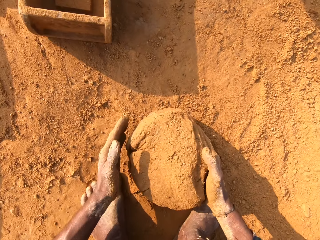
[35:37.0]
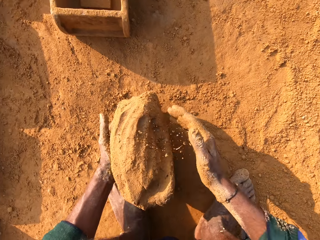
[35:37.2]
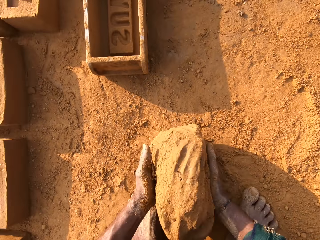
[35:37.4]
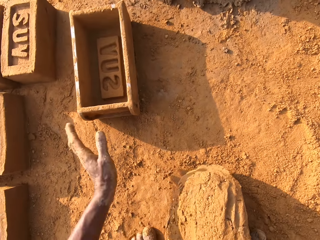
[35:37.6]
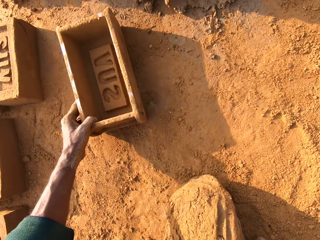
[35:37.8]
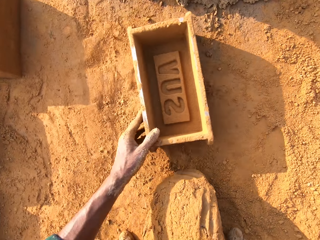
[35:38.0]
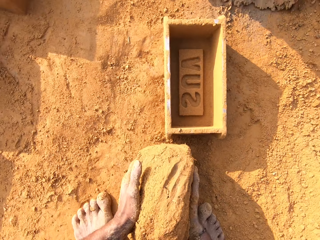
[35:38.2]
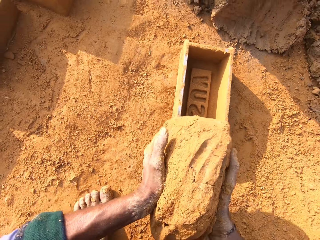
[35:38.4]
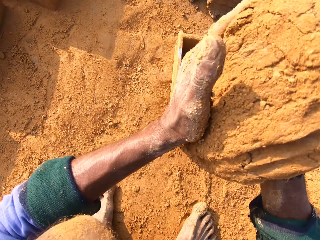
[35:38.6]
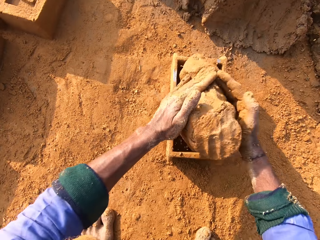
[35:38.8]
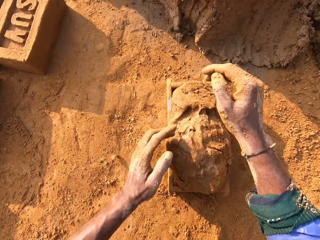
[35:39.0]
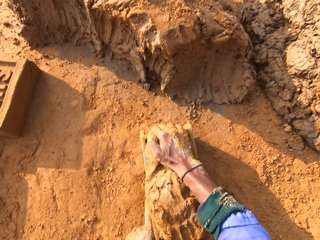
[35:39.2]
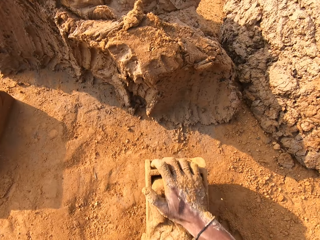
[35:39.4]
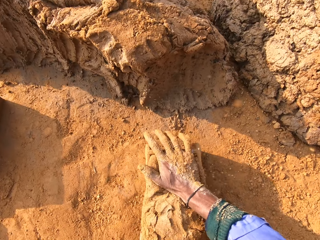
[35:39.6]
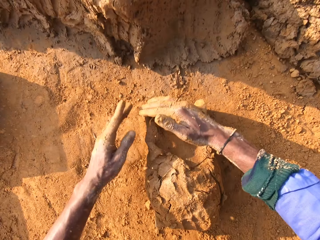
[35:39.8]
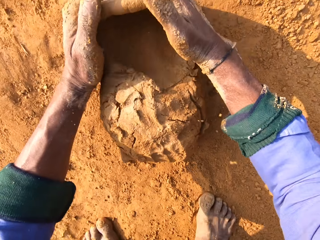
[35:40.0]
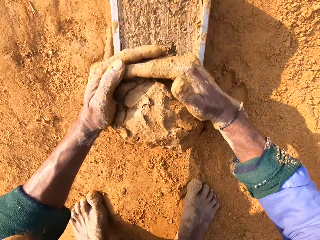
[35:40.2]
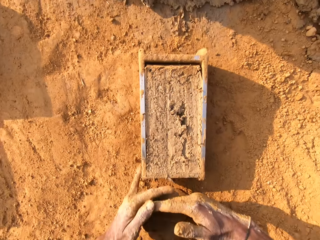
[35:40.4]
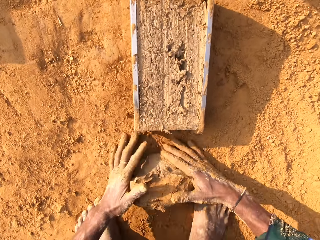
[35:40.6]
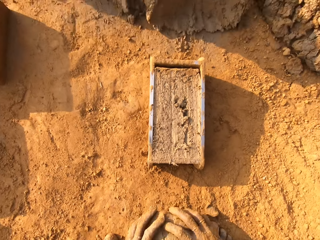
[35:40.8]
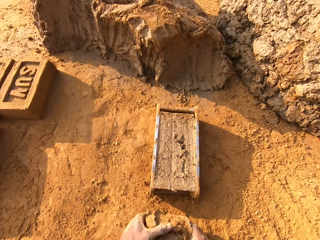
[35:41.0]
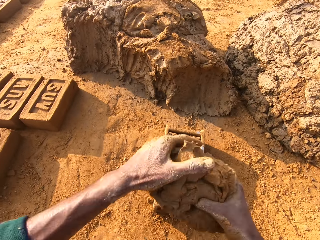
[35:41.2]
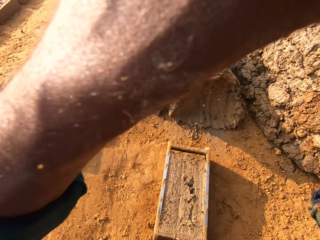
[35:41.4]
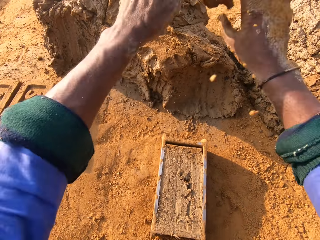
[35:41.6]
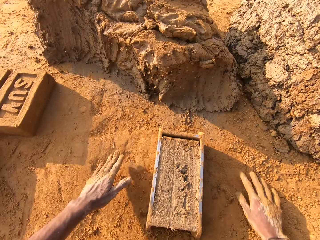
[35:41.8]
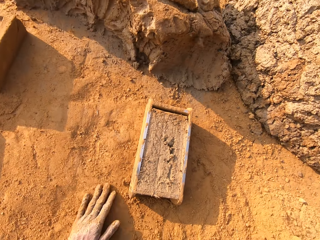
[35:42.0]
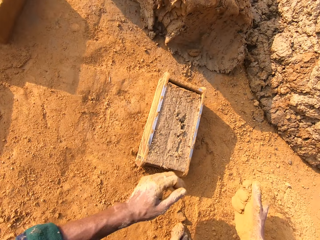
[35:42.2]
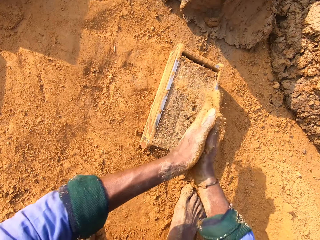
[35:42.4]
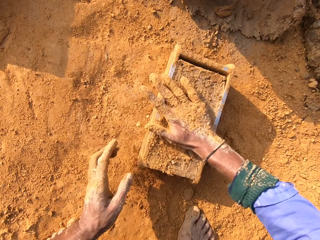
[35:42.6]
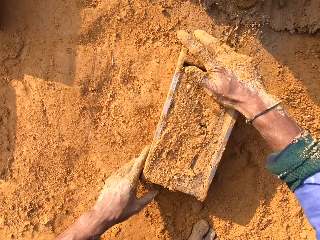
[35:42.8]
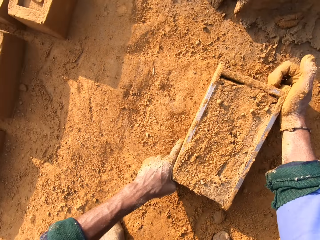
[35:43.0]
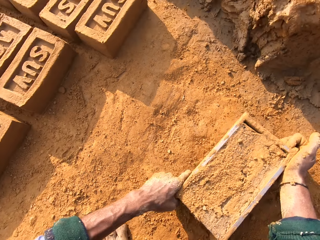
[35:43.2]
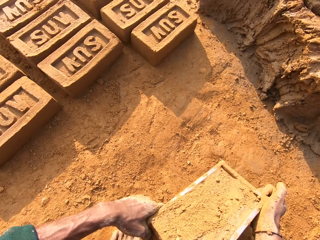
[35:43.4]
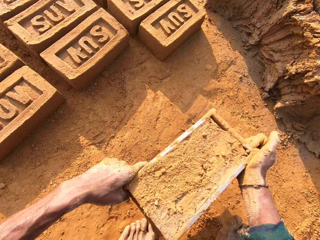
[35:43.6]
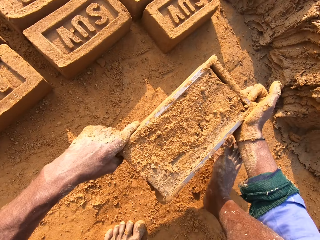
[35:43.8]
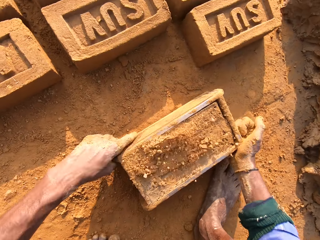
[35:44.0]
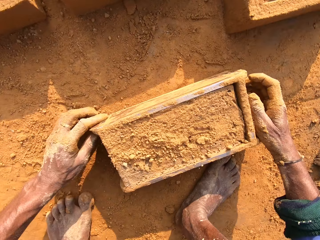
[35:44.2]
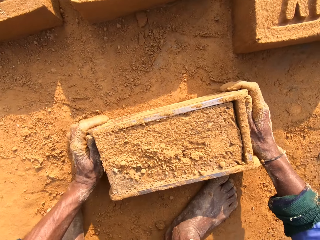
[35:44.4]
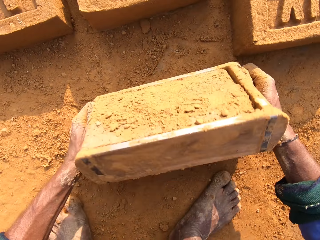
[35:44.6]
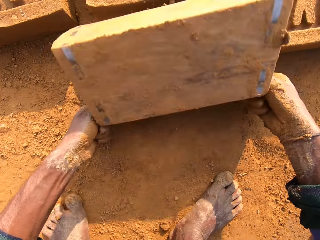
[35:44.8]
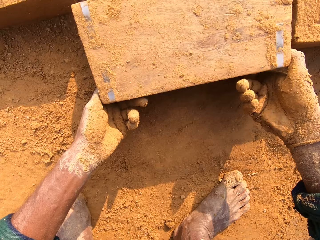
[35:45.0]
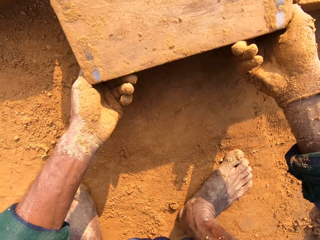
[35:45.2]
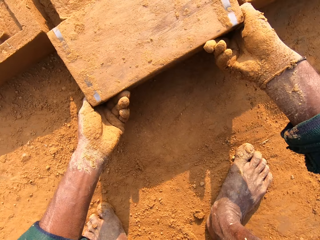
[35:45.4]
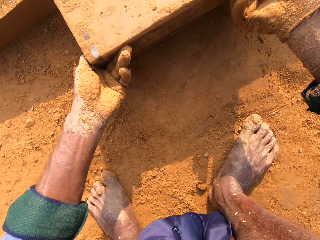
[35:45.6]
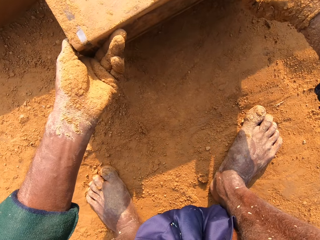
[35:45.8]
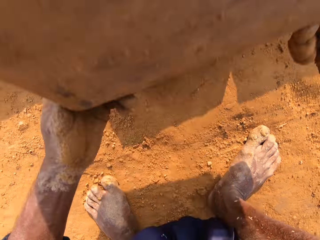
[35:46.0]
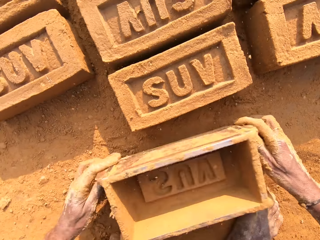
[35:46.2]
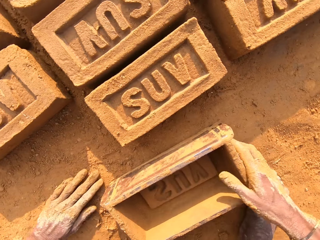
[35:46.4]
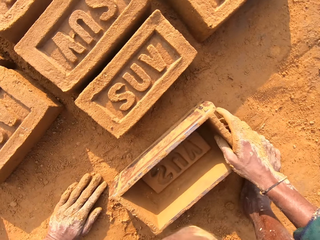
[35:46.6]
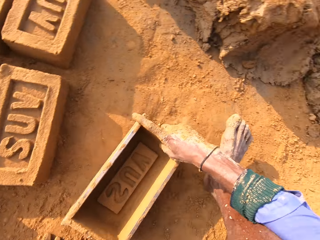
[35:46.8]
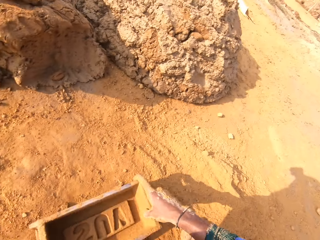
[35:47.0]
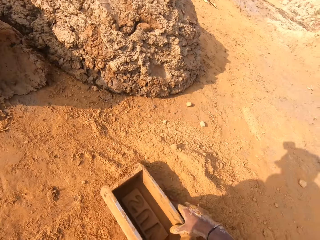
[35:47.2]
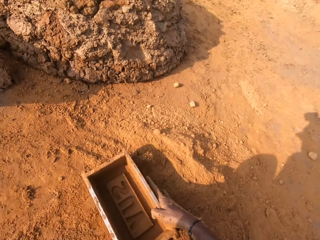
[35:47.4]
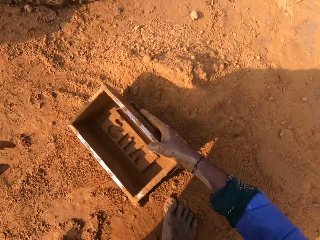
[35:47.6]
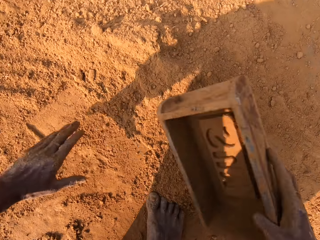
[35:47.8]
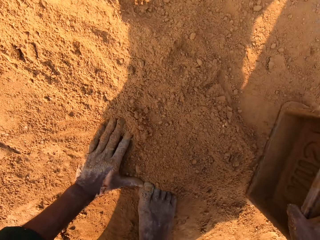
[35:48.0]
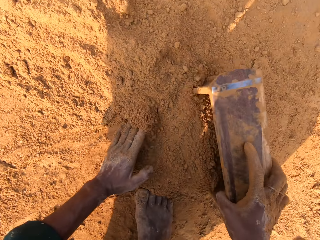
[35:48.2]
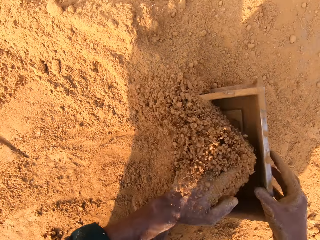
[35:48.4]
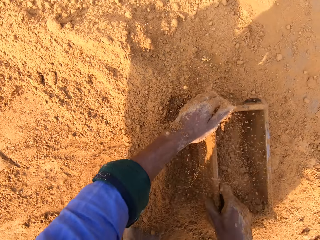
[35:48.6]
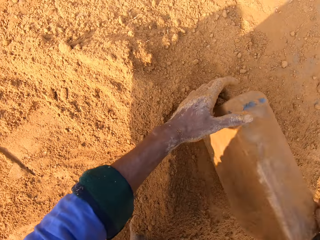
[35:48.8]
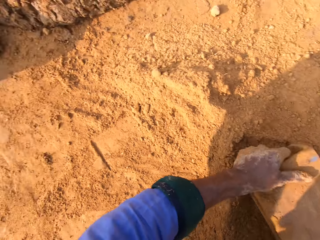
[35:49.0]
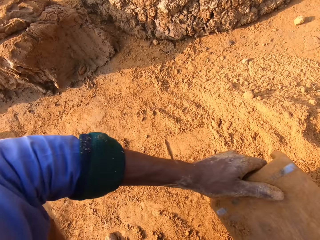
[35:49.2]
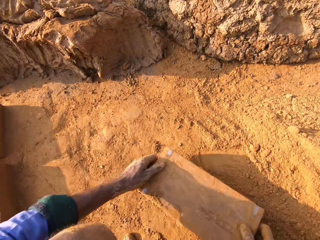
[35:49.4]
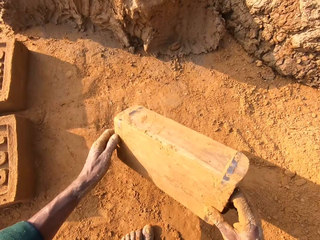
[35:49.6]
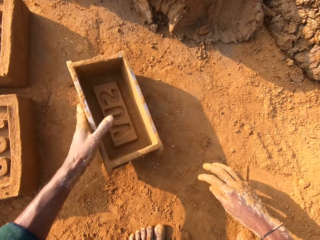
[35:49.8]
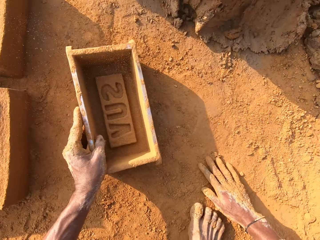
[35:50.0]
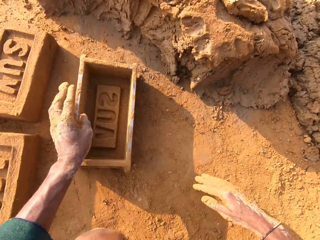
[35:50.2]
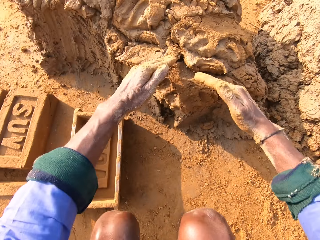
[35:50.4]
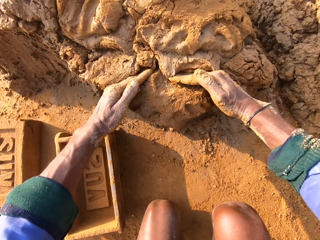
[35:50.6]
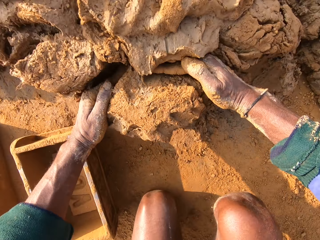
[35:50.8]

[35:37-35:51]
The camera wearer takes the clay mould or mud. They pick the brick mould. They put the clay mould in the brick mould. They press the mud. They cut the mud. They take the clay mould. They cut the mud again. They throw away the clay mould. They scoop the soil. They put the soil to the mud. They touch the clay mould. They pick the brick mould. They carry the brick mould. They put the brick mould on the ground. They turn the clay mould. They remove the clay mould from the brick mould. They put the brick mould on the ground. They put the soil in the brick mould. They pour the soil. They put the brick mould on the ground.

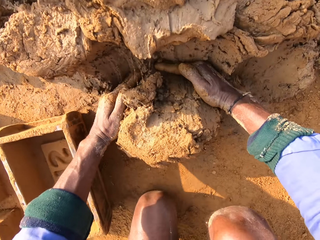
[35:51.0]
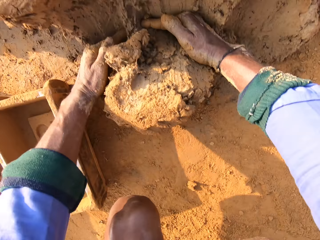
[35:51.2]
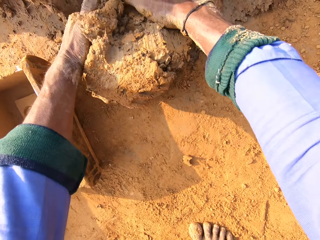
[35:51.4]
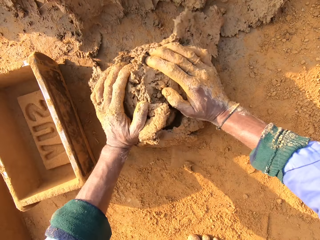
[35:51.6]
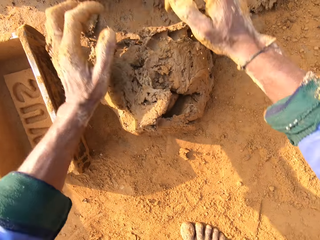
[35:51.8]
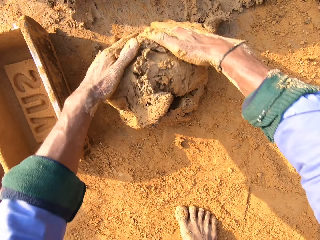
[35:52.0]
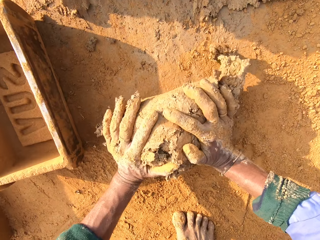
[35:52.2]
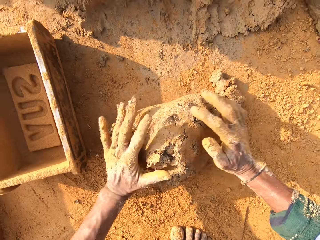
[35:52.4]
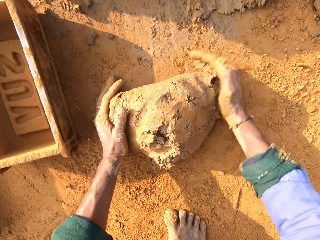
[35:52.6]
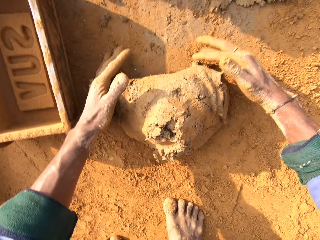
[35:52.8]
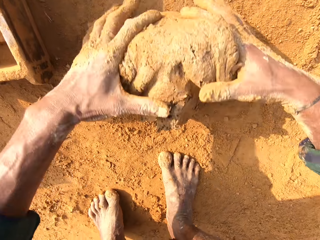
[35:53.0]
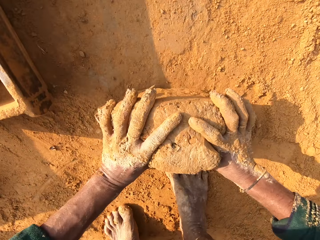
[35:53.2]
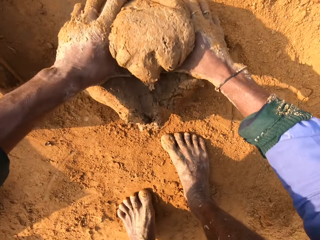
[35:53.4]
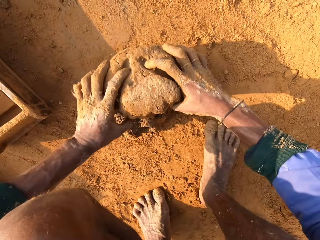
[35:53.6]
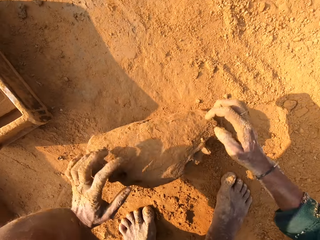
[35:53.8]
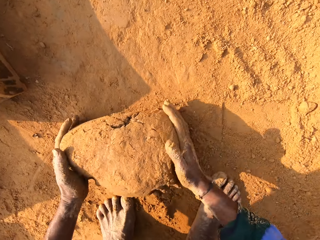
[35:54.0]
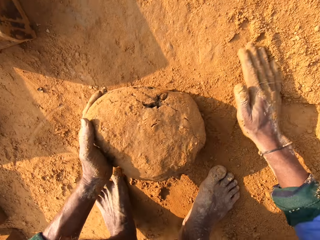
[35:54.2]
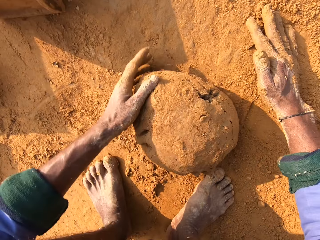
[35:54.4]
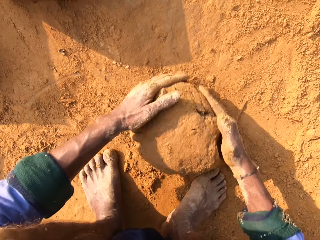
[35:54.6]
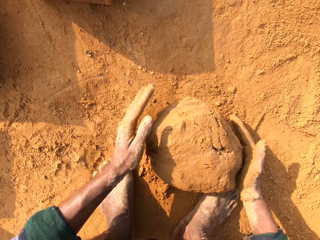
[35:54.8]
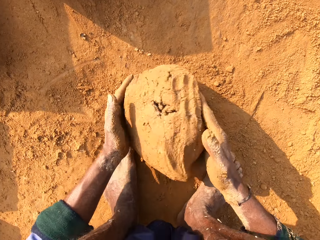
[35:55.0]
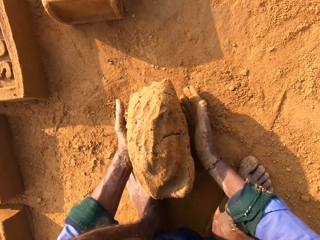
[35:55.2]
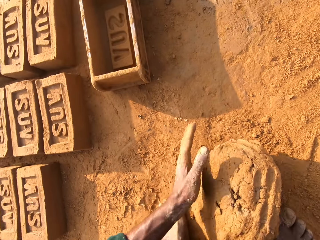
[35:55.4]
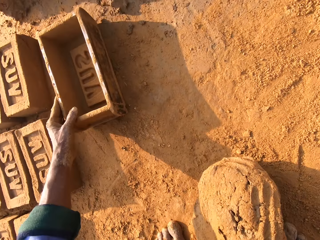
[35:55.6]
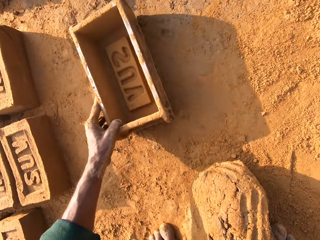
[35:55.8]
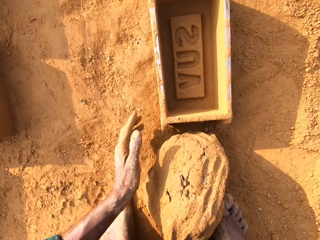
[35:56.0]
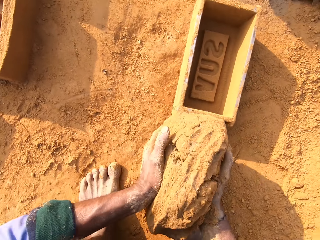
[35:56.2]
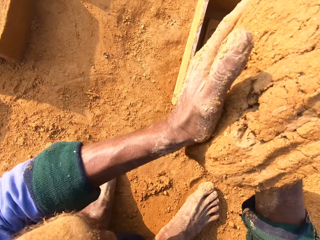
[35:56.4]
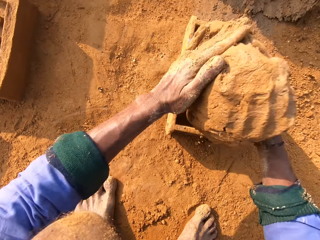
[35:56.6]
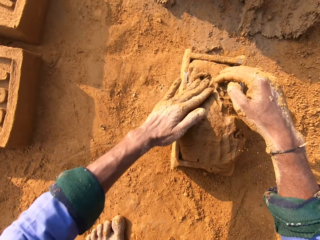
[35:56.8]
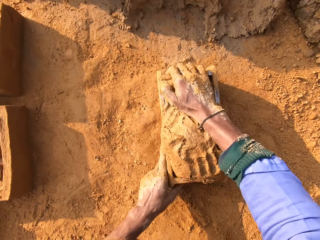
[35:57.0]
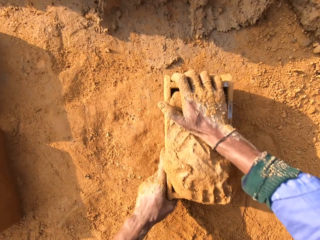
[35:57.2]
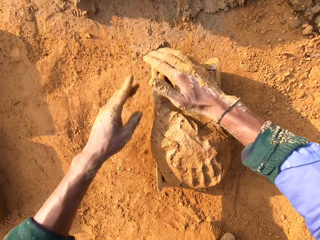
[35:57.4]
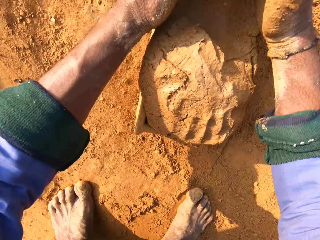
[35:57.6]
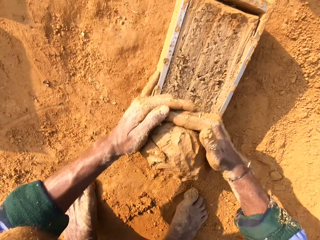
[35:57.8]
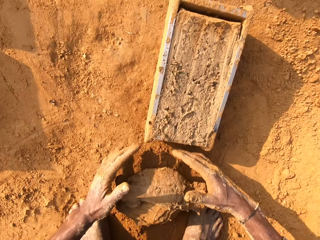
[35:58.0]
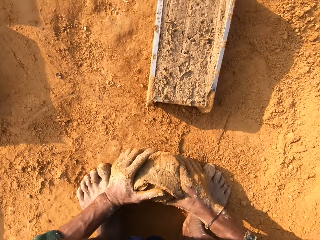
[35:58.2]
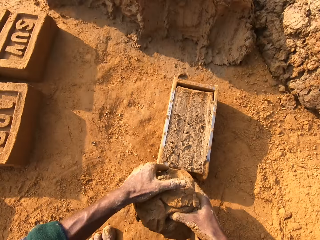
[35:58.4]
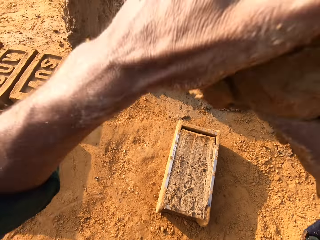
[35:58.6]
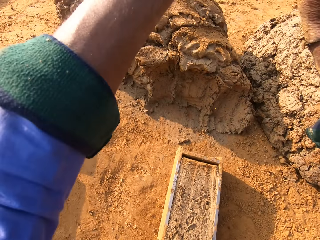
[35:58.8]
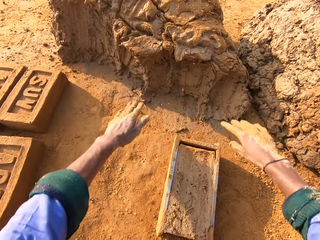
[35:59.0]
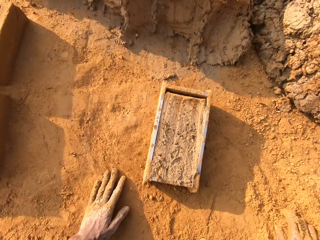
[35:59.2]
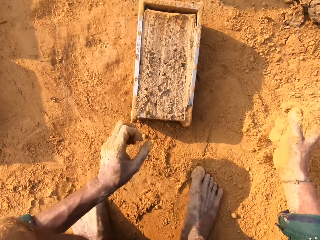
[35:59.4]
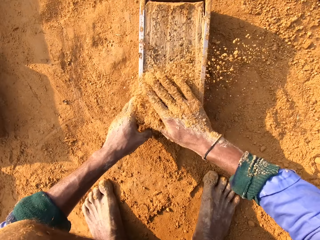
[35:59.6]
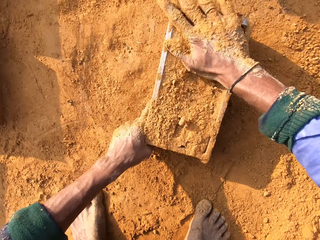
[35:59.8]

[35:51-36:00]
The camera wearer cuts the mud or clay mould. They roll the mud. They turn the clay mould. They take the clay mould. They pick the brick mould. They put the clay mould in the brick mould. They press the mud. They cut the mud. They pick the mud. They throw away the clay mould. They scoop the soil.
